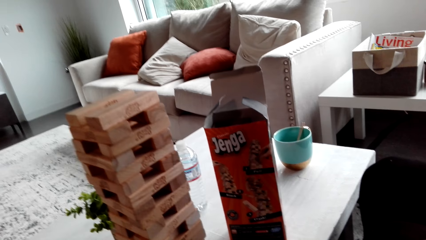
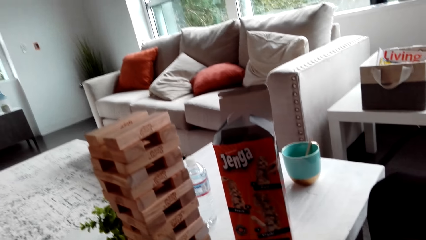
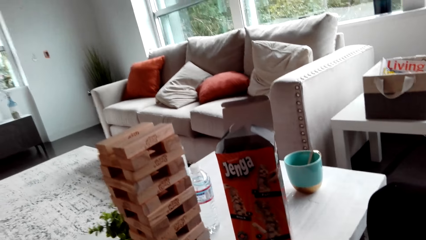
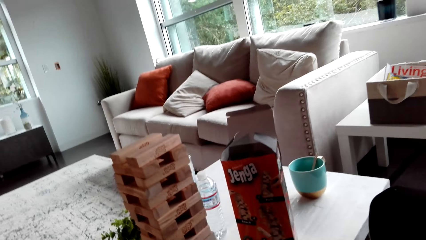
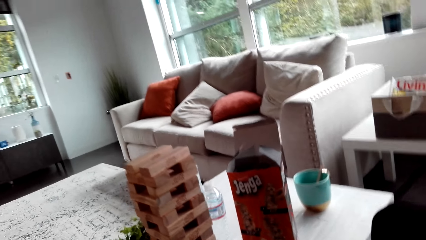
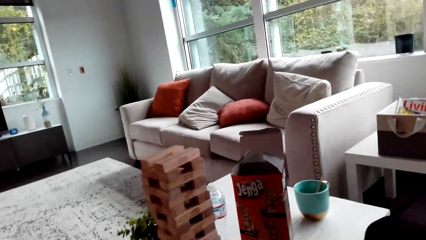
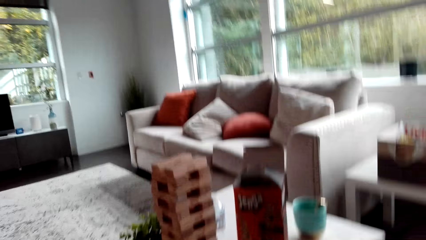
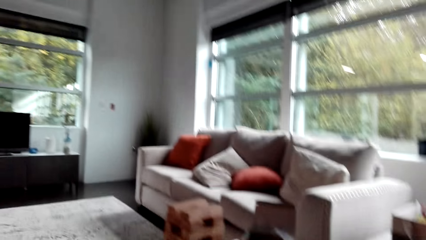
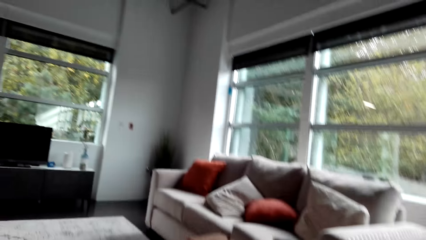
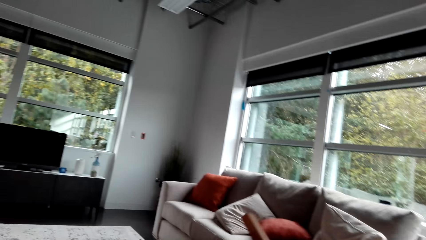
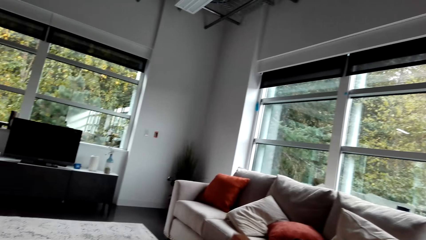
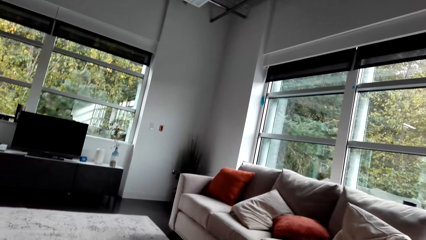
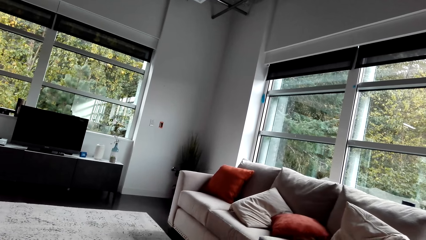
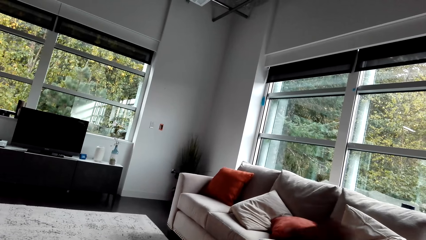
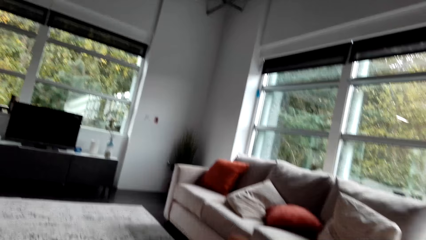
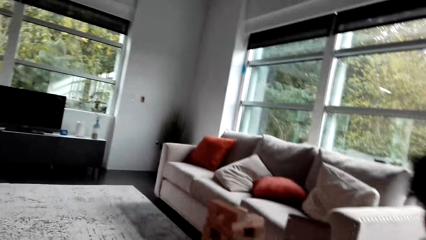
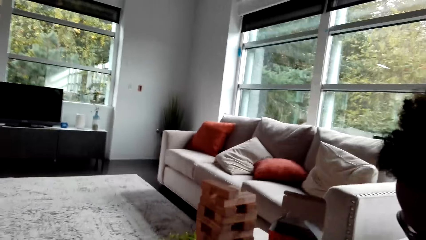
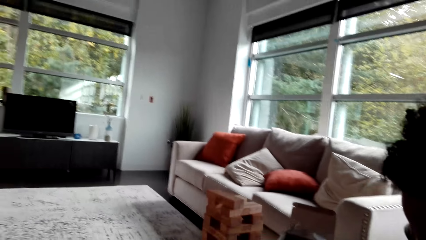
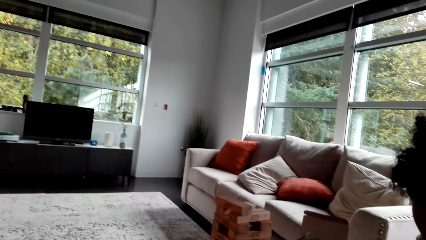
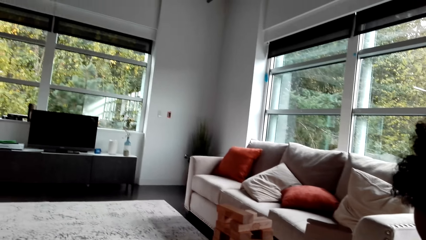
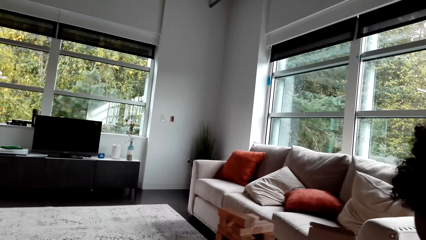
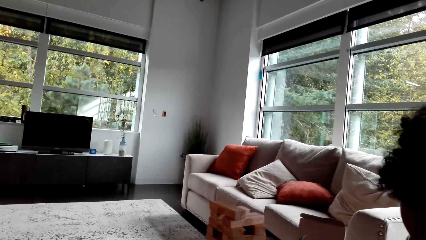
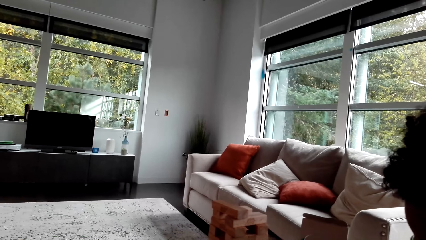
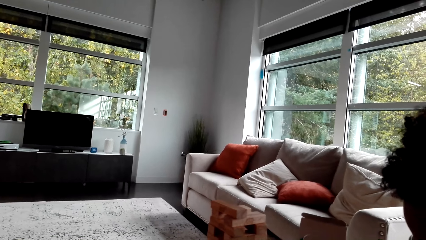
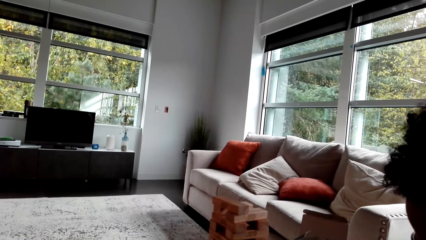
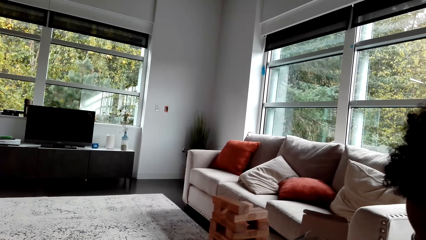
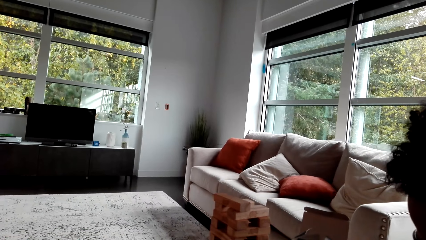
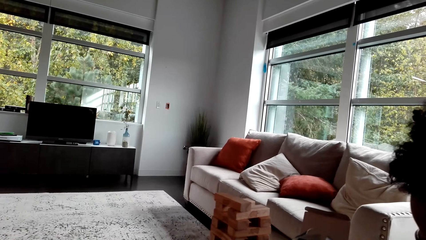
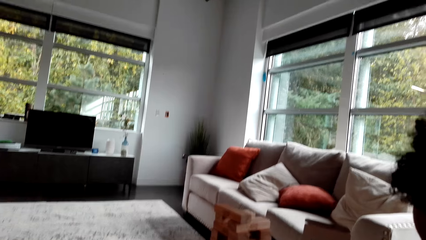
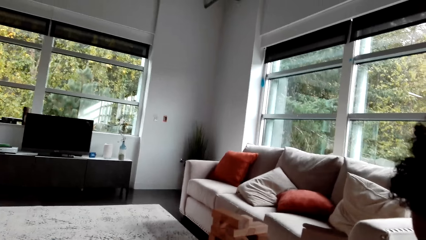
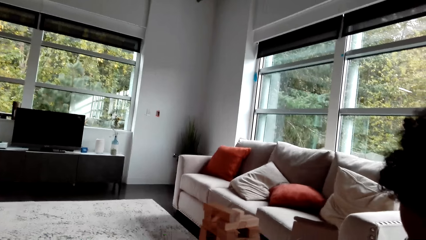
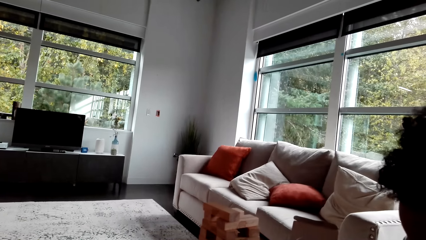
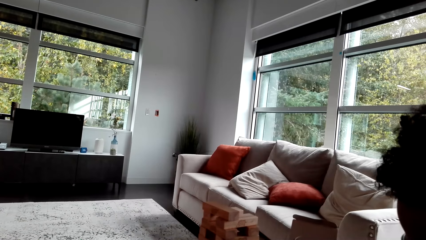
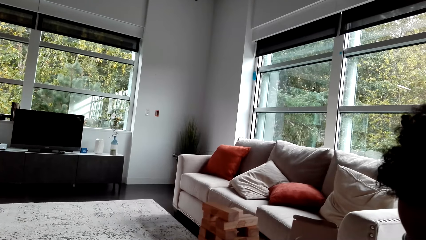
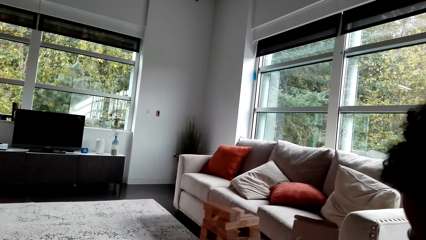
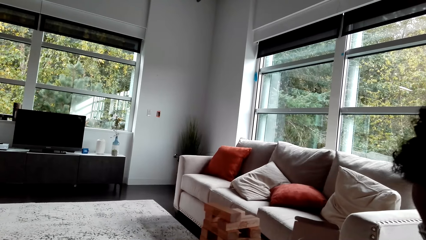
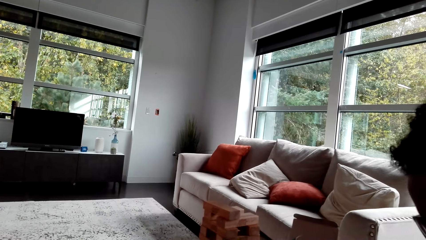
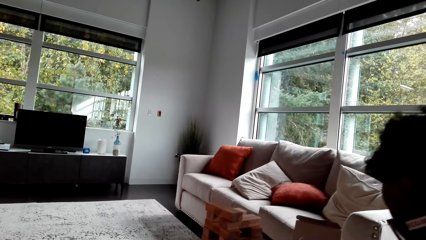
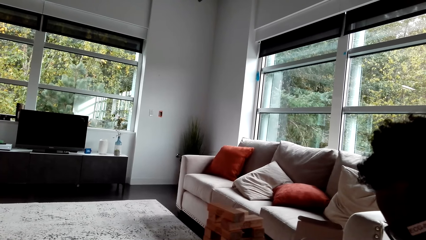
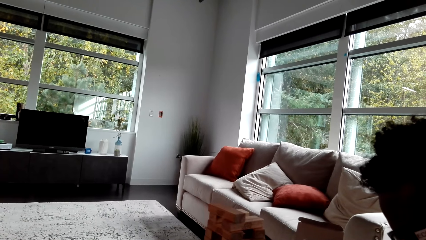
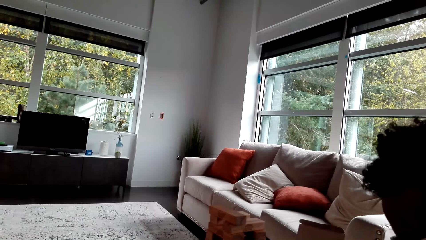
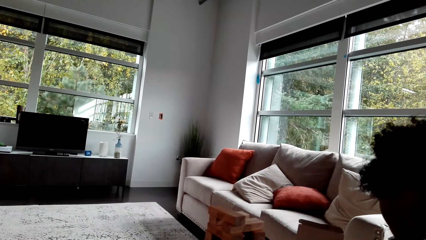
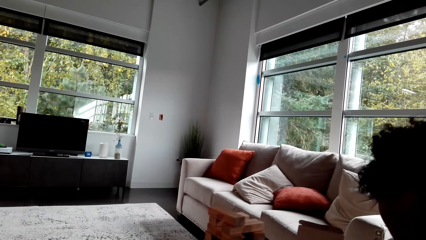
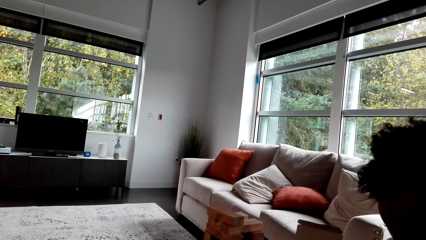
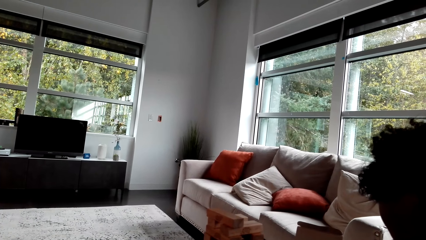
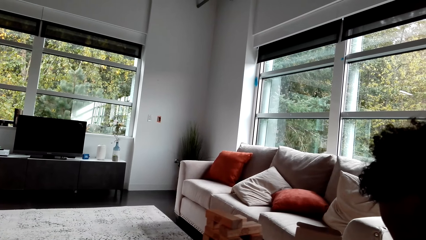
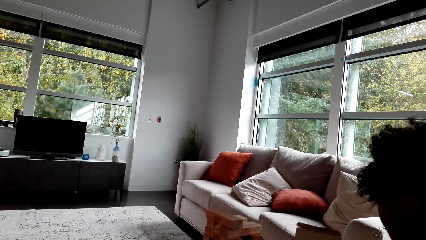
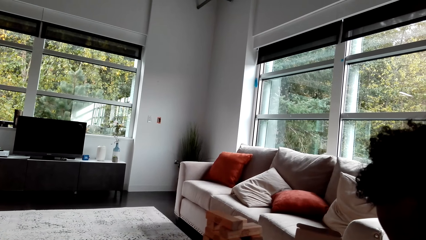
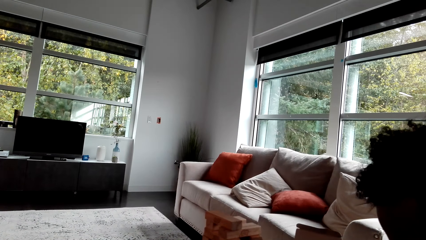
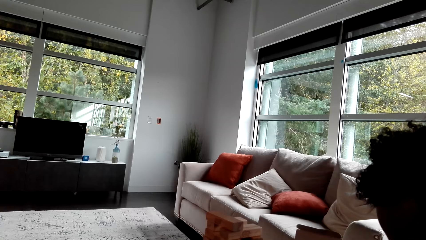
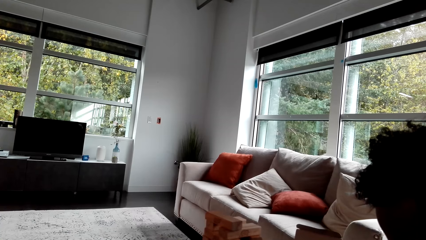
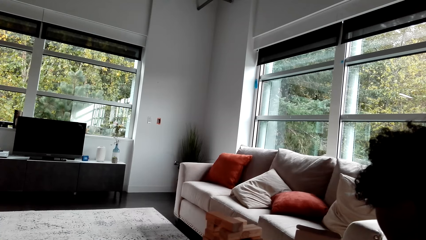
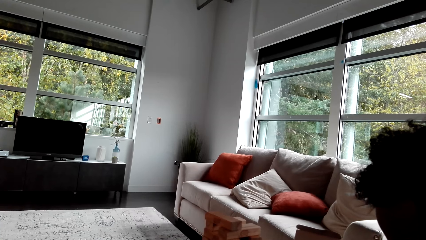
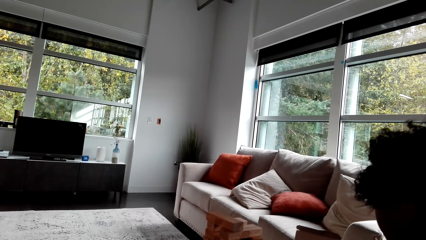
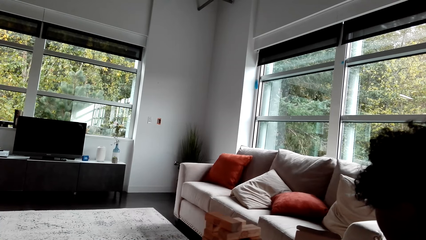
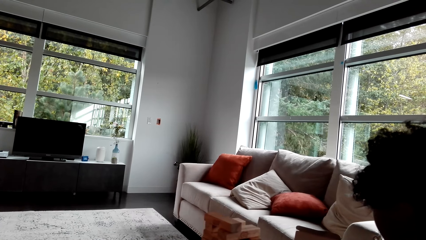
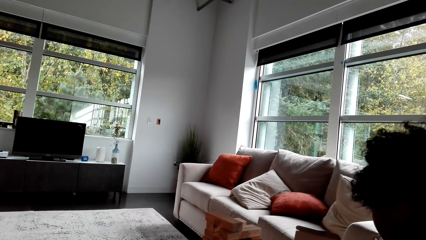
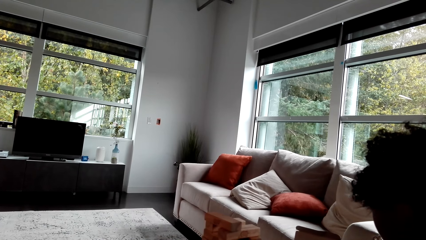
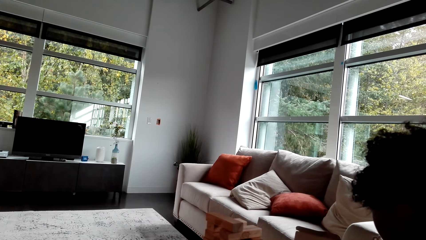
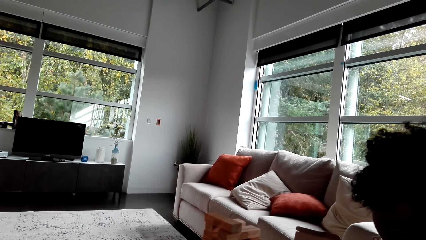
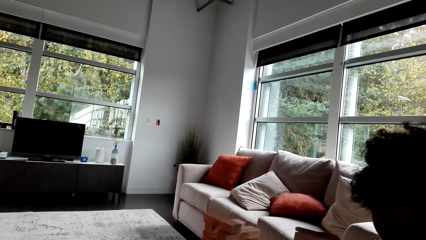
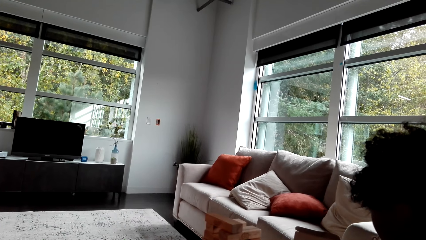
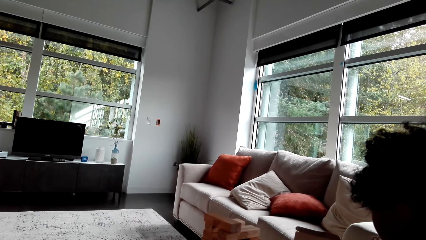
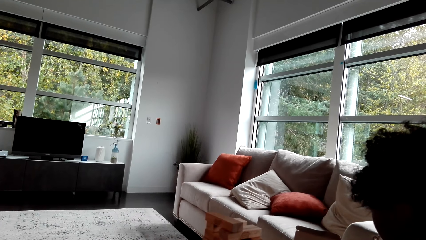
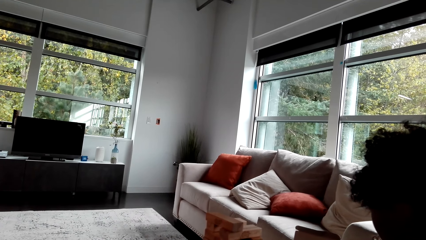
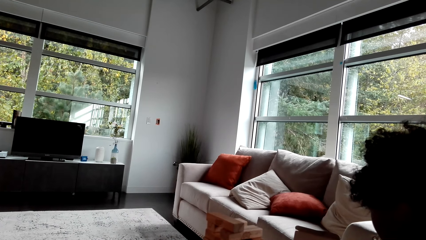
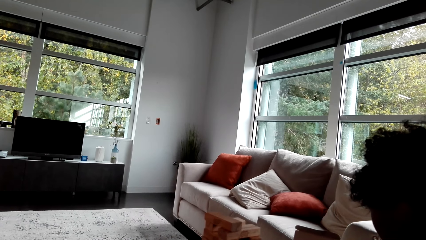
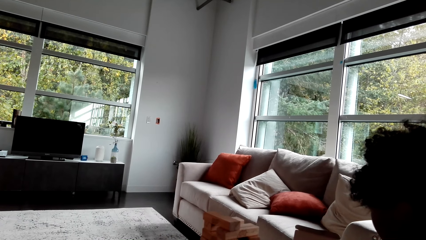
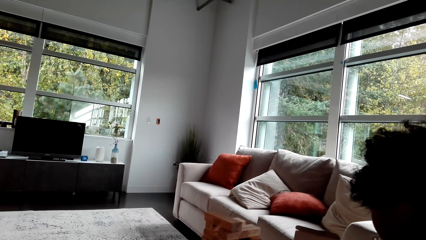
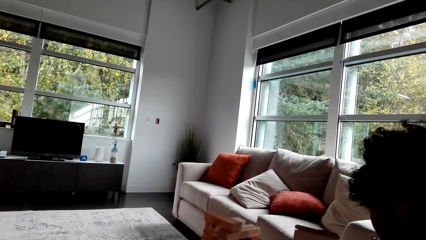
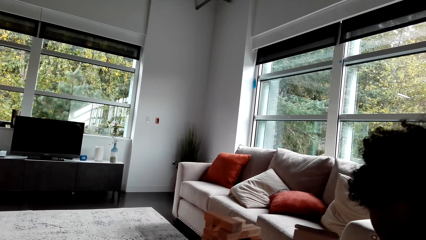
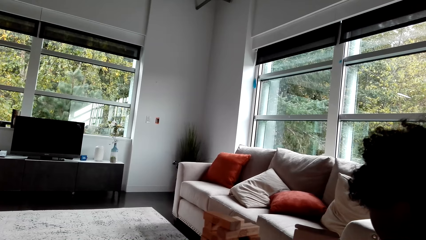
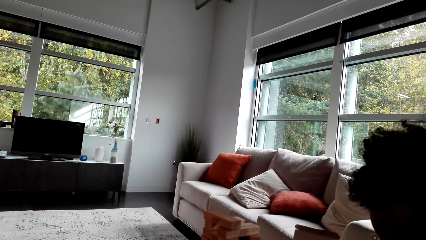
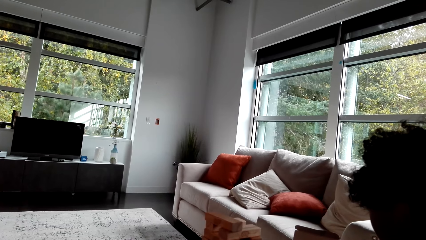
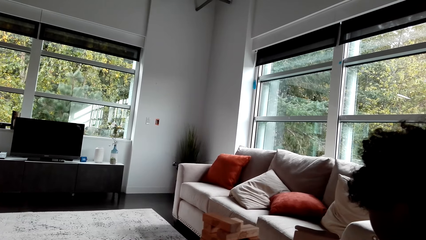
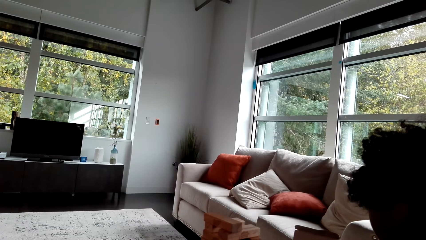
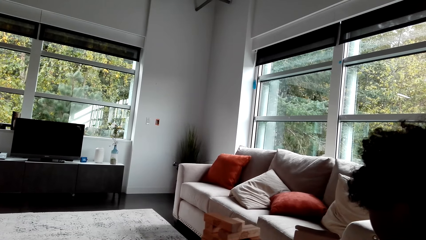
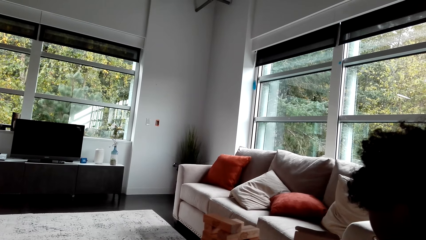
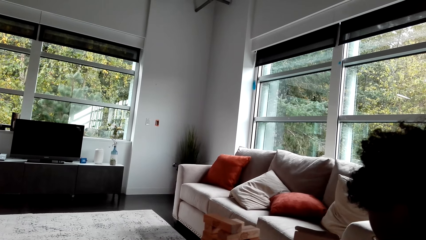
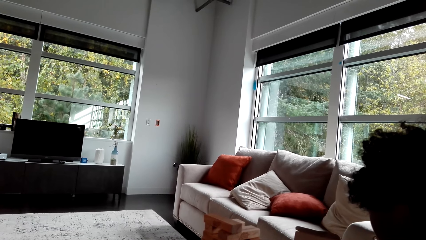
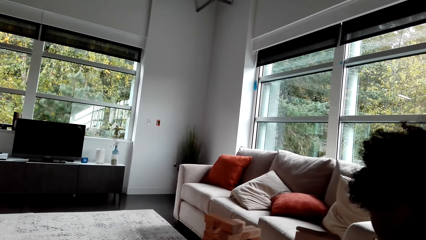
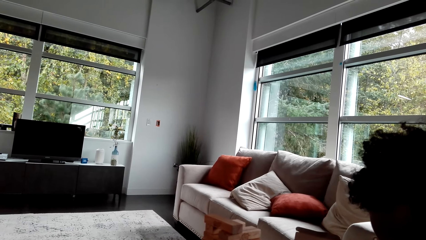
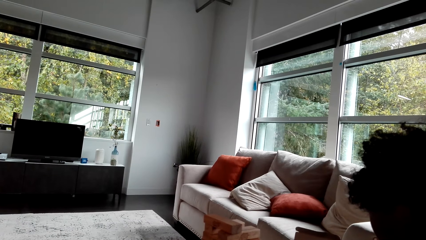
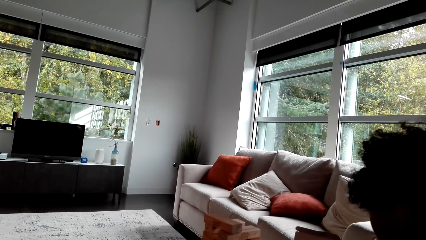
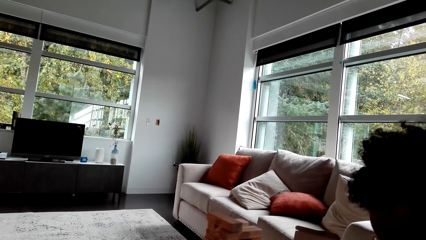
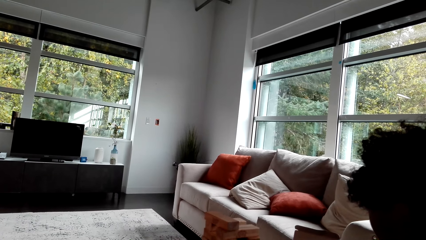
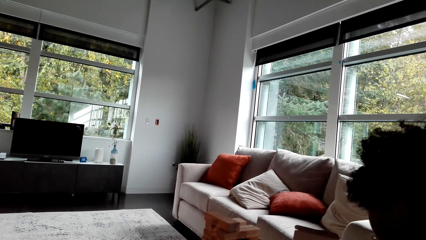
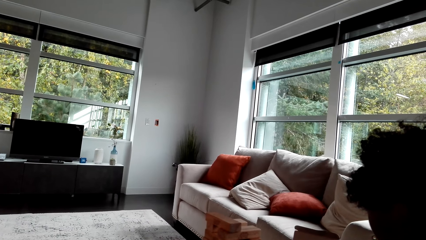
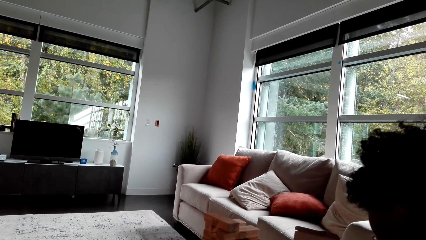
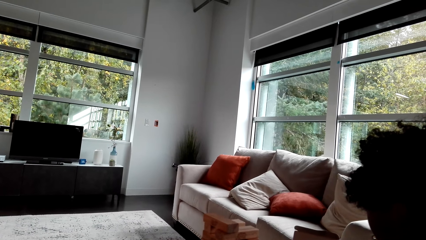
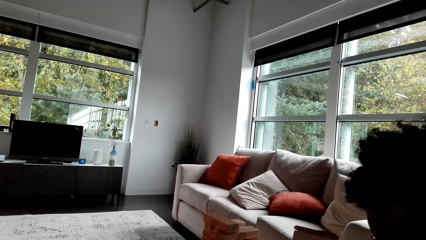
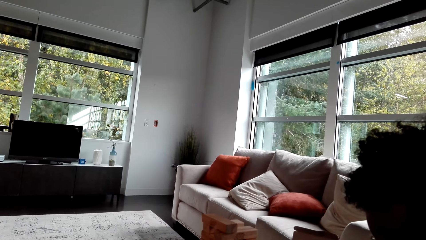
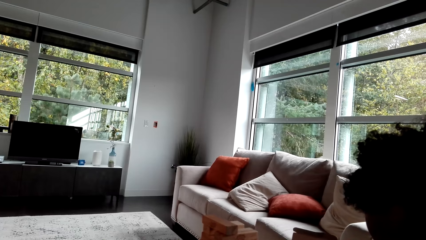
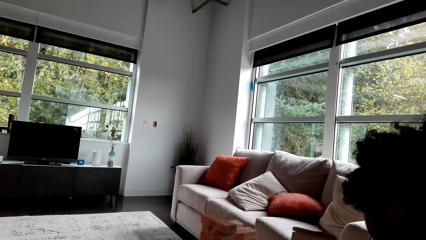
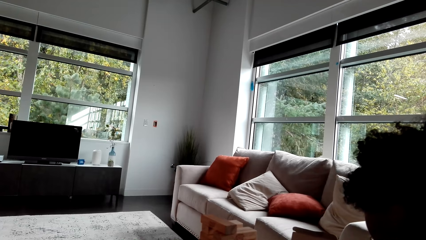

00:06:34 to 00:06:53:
The camera wearer looks around.
